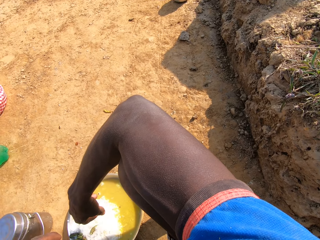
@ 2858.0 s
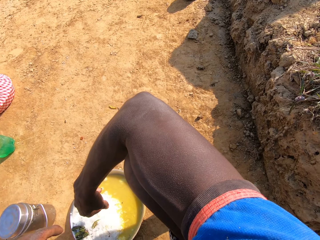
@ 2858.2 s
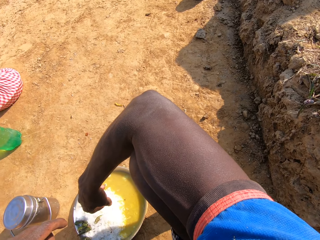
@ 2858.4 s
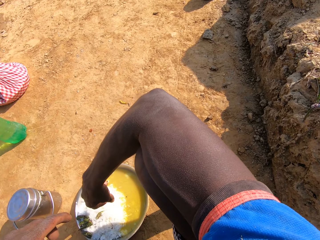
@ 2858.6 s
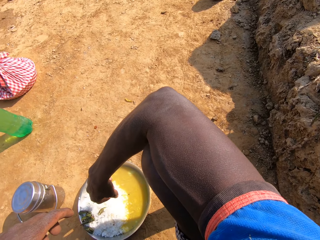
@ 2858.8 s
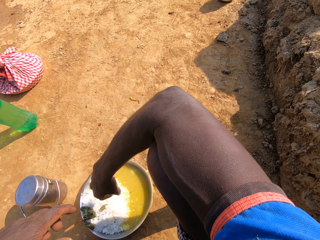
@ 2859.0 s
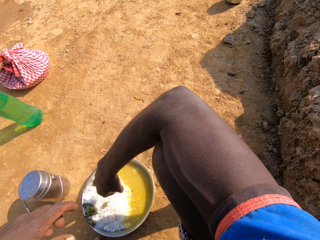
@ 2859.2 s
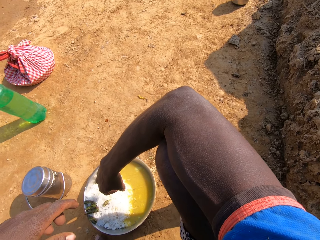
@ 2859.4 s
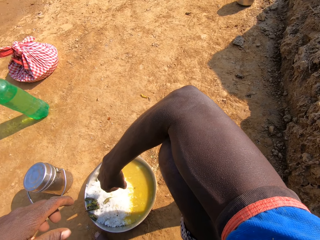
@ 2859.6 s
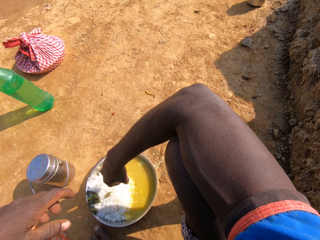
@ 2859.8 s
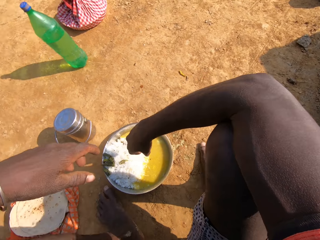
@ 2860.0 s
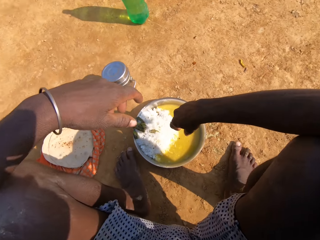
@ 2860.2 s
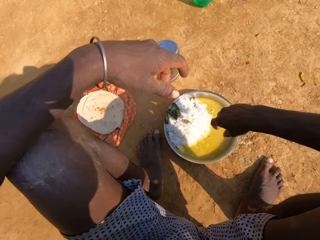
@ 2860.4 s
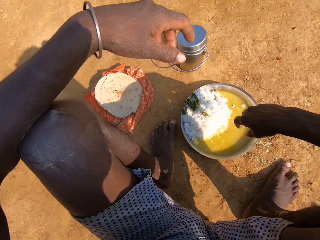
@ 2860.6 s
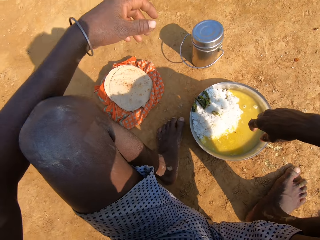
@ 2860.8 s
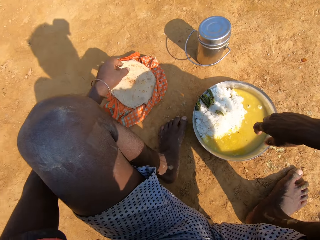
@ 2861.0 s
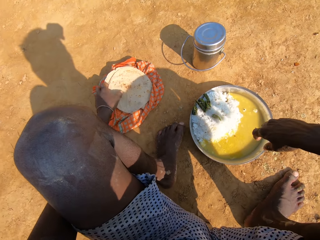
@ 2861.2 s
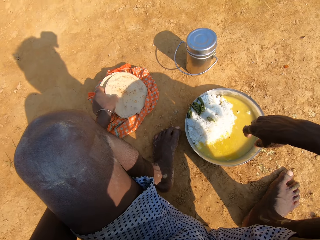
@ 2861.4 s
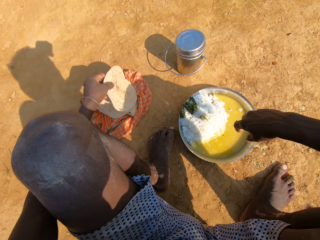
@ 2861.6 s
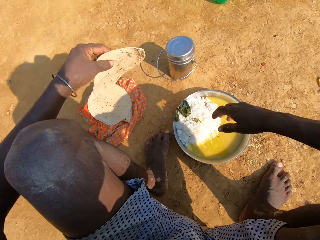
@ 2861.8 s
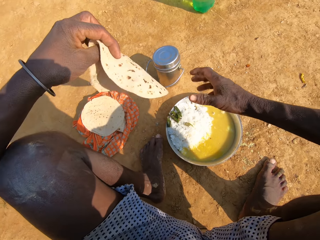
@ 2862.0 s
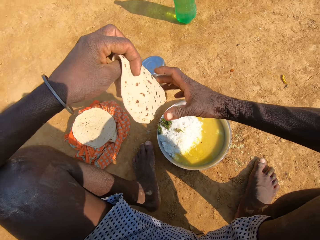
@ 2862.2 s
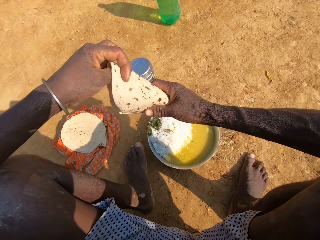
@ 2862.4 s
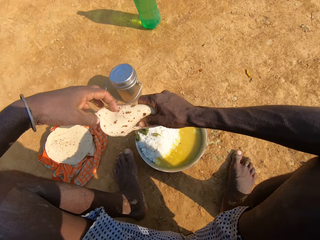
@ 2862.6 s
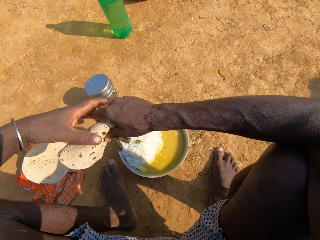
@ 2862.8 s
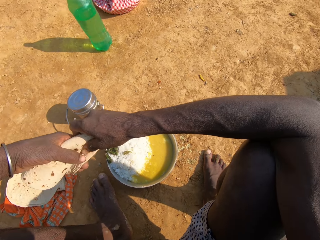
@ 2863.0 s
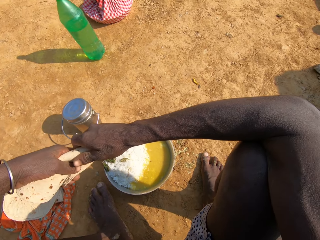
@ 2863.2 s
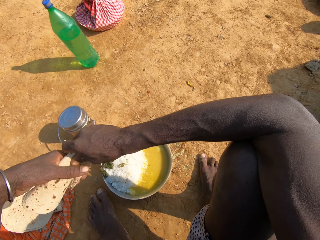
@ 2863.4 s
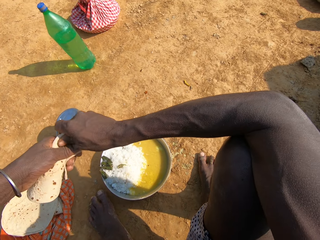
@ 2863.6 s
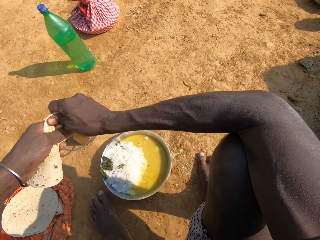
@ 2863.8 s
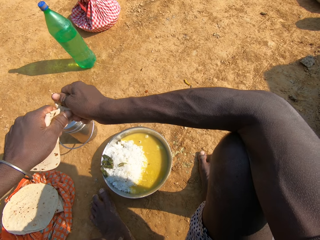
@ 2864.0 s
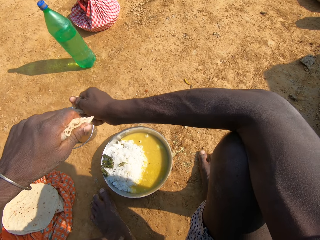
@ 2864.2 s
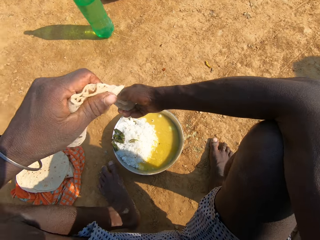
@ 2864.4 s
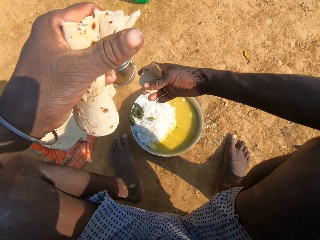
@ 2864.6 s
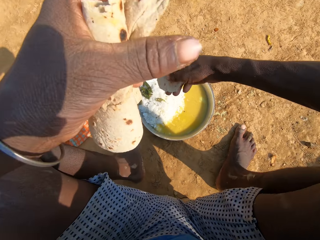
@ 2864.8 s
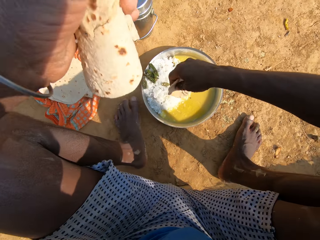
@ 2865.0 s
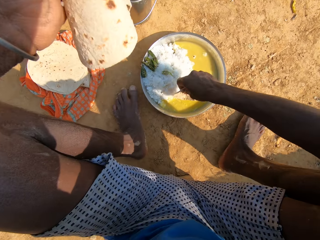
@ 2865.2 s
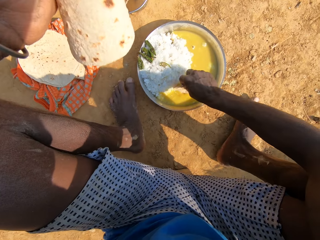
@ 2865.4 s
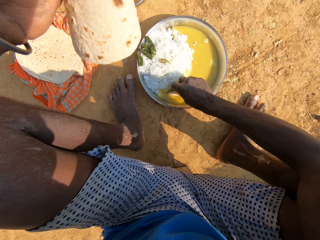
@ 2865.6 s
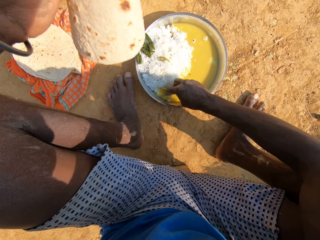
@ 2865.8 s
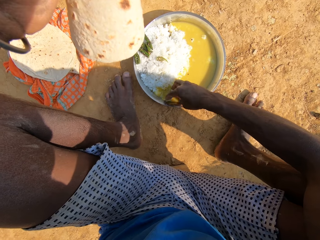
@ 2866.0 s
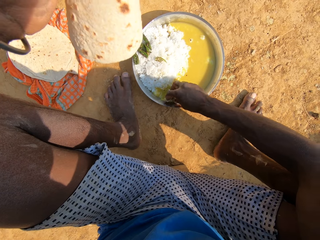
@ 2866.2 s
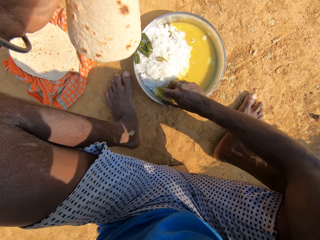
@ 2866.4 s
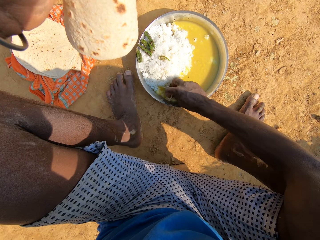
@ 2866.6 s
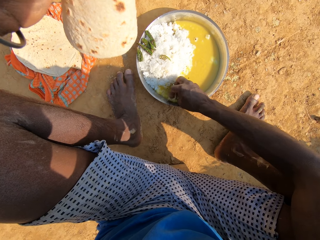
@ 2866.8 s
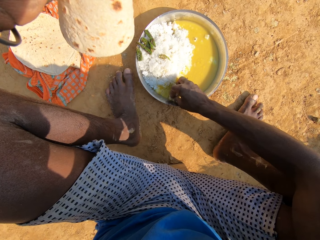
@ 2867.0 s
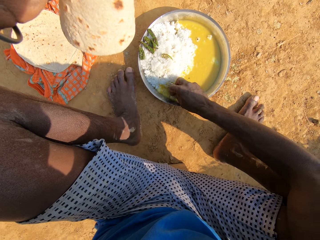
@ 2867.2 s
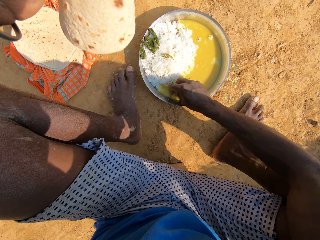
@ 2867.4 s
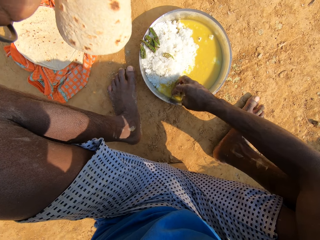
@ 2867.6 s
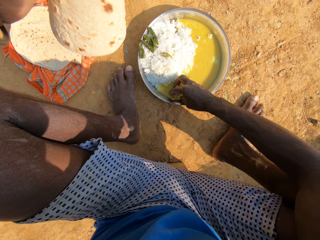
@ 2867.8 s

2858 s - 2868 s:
The camera wearer picks the roti or food on the cloth. They talk. They fold the roti. They cut the roti. They dip the roti in a vegetable curry. They scoop the food.

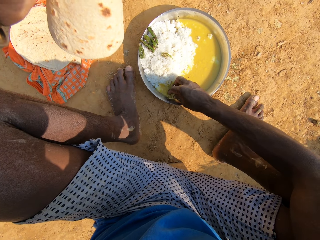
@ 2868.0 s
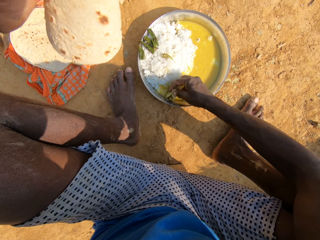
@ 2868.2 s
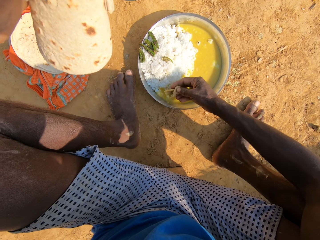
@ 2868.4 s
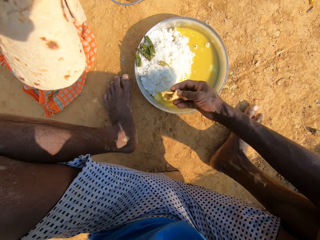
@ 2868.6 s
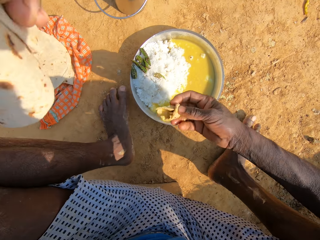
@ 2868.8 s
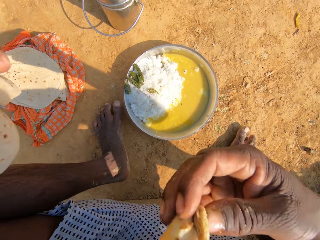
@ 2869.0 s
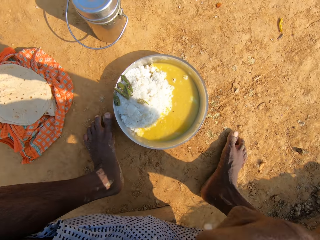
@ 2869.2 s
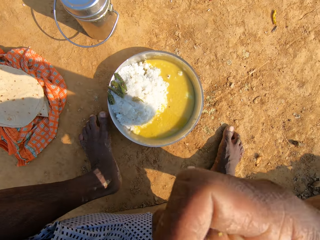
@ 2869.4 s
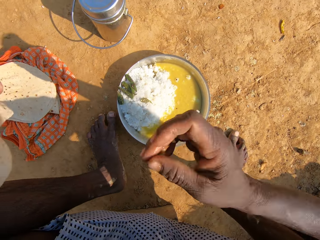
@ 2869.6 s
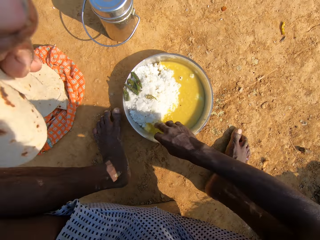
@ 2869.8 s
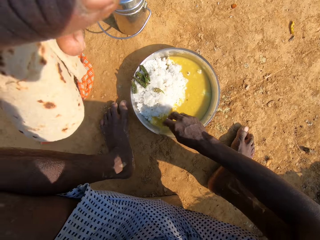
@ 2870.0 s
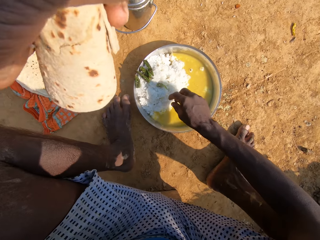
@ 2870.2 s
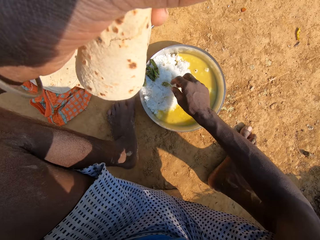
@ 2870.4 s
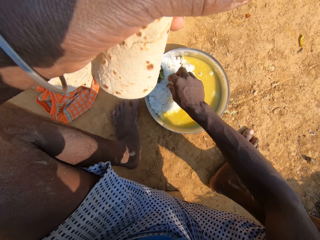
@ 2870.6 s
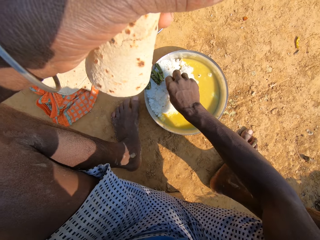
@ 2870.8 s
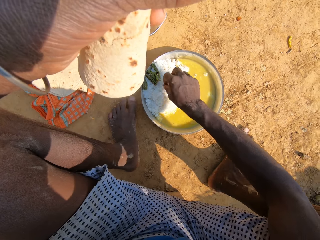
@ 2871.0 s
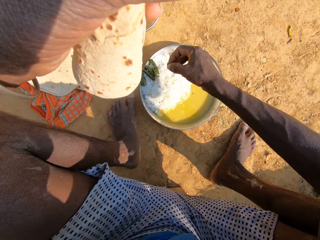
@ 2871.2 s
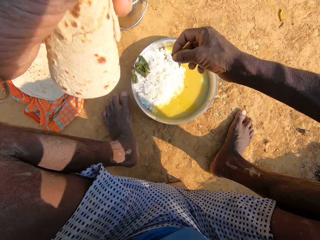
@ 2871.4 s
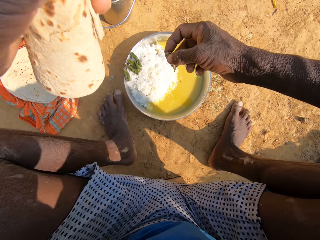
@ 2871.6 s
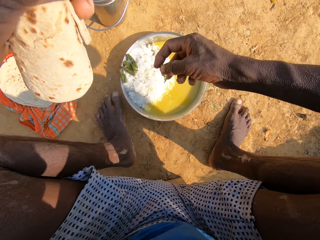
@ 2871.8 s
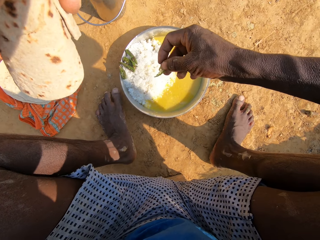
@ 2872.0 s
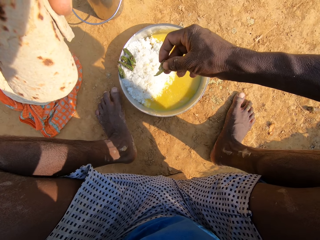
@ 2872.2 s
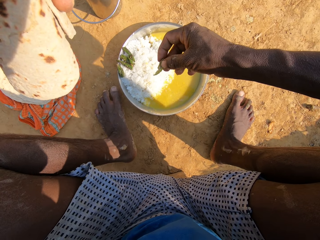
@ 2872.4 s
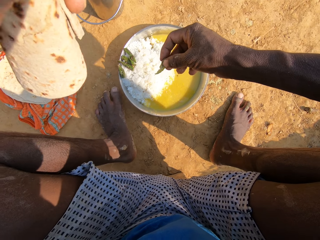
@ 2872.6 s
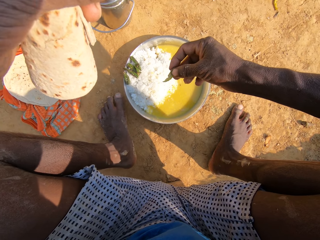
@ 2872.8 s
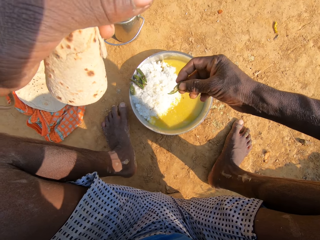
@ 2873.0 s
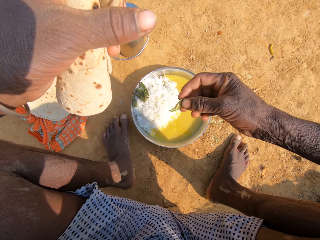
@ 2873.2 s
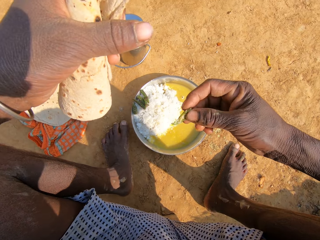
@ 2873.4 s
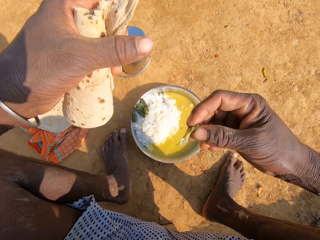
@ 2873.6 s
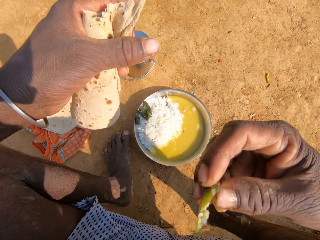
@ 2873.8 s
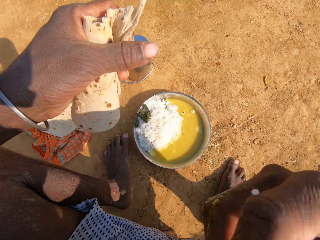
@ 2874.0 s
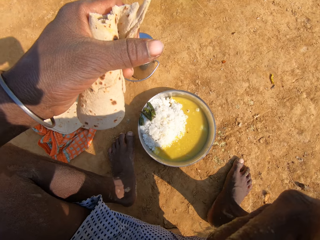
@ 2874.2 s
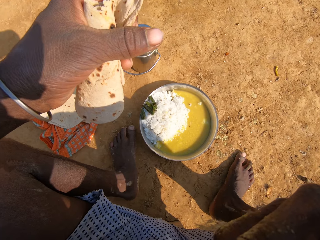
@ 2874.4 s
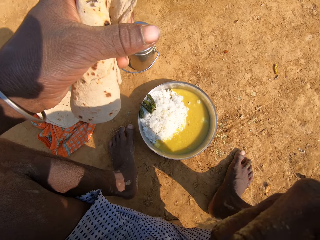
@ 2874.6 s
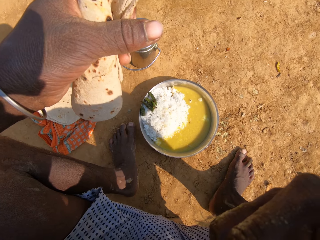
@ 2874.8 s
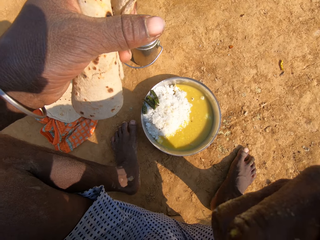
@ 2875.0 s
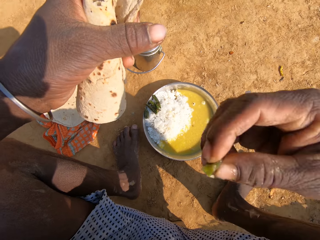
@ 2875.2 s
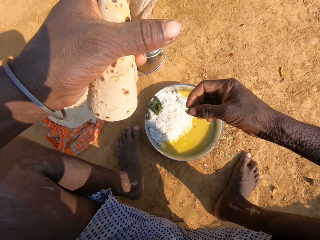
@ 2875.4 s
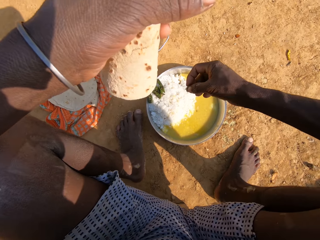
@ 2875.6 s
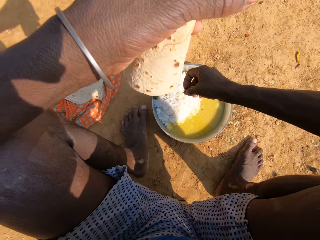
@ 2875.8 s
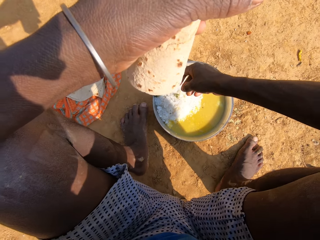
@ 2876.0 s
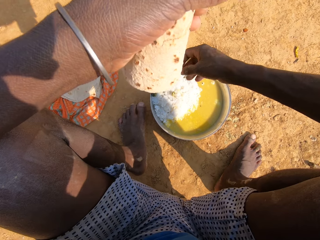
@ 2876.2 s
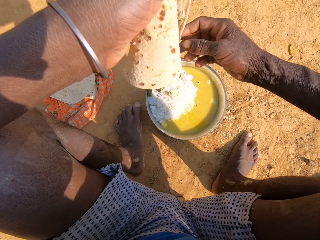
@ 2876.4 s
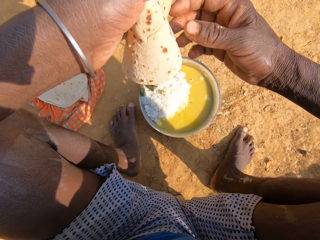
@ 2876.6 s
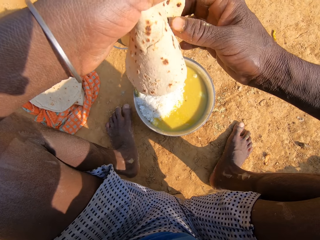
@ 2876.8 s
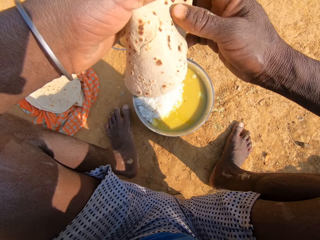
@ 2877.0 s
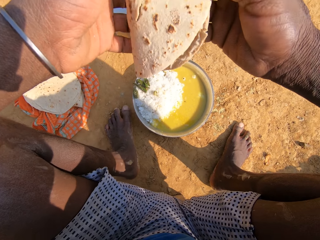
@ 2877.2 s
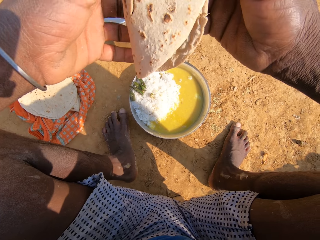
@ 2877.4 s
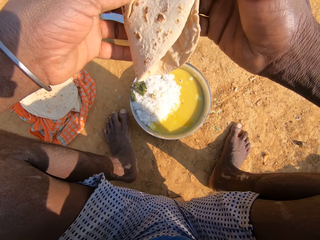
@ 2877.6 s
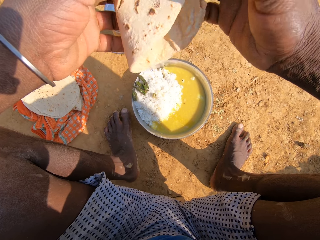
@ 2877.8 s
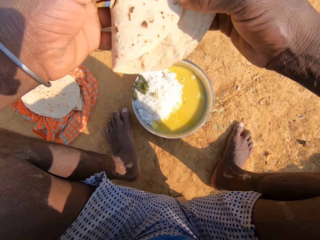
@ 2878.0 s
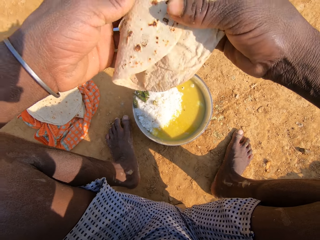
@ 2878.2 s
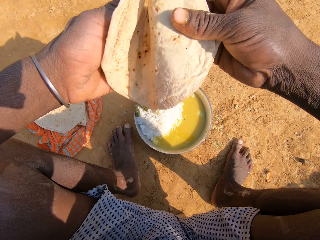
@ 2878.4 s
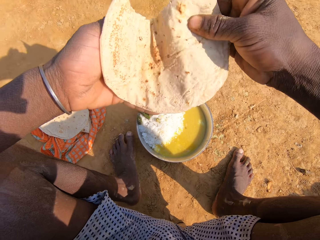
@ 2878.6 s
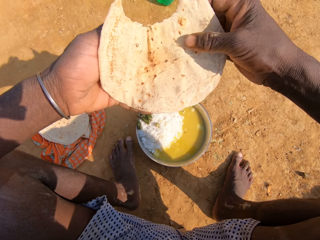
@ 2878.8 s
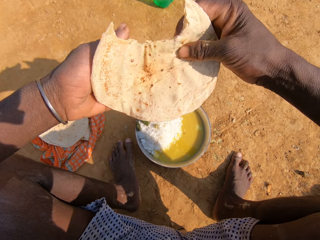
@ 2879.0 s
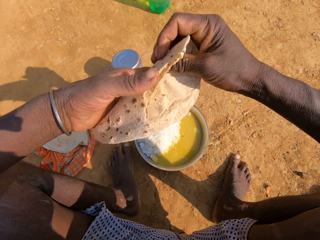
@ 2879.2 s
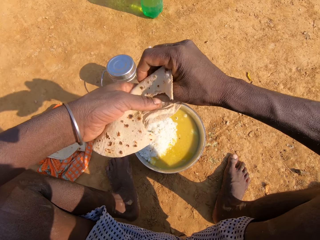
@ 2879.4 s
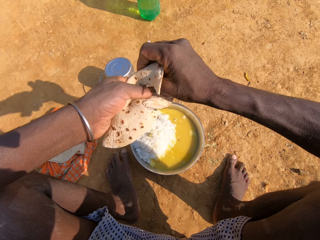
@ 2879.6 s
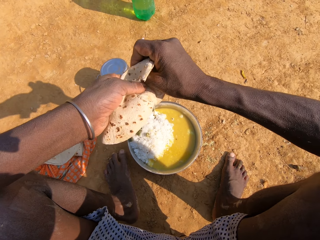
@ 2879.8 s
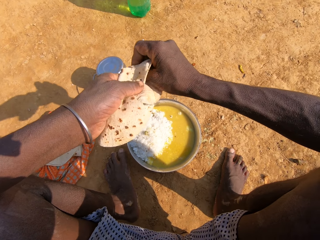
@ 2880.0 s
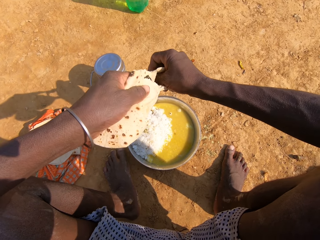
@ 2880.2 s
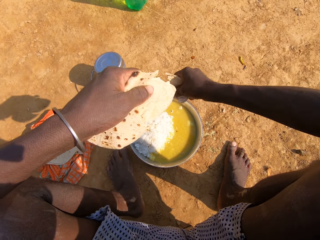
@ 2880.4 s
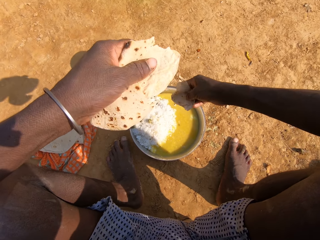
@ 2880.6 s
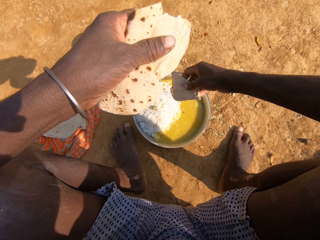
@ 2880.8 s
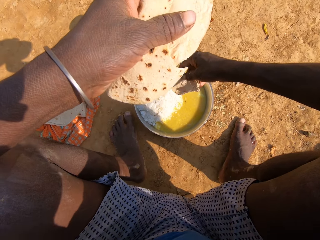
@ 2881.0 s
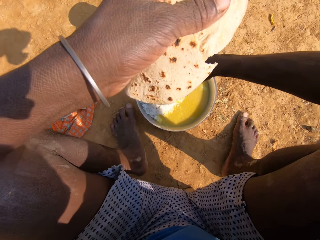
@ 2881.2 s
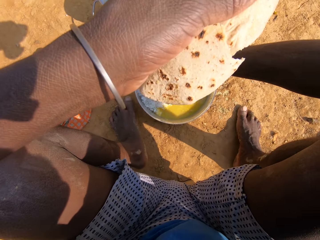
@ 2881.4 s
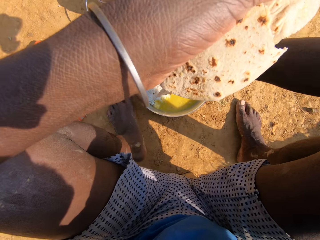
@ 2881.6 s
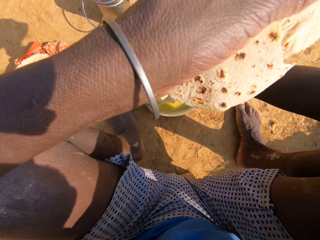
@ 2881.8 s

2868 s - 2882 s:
The camera wearer eats the roti or food. They pick the broccoli in the plate. They hold the food. They look around. They eat the broccoli. They talk. They put the broccoli on the plate. They unfold the roti. They cut the food. They cut the roti. They dip the roti in a vegetable curry.
